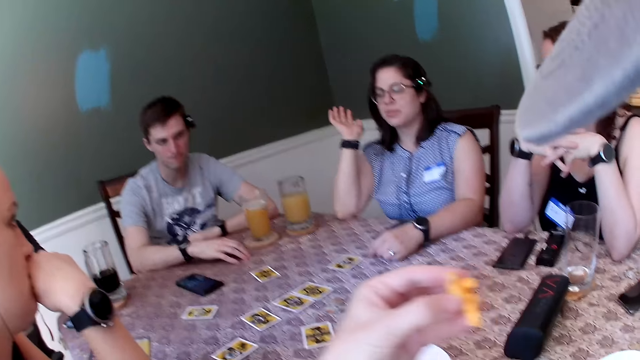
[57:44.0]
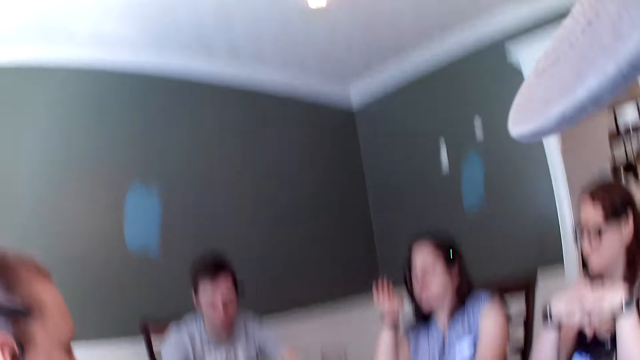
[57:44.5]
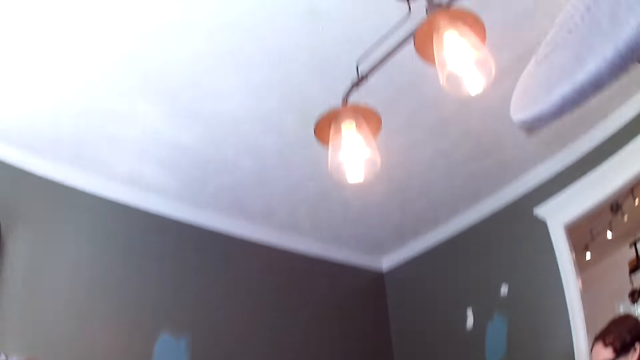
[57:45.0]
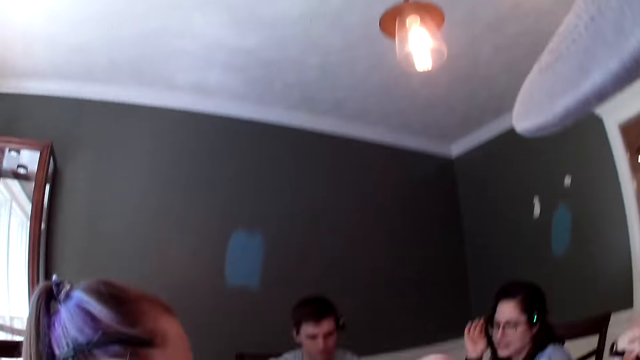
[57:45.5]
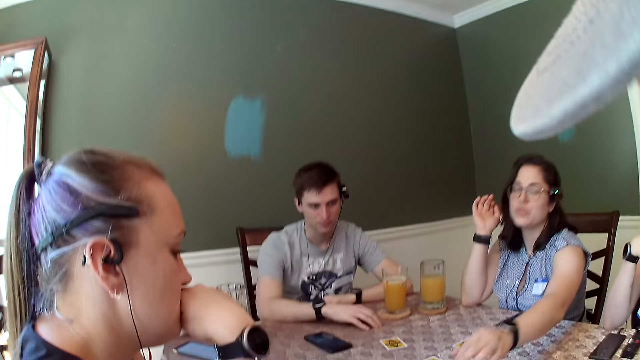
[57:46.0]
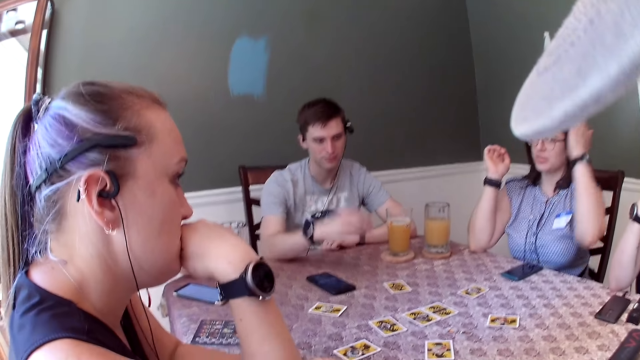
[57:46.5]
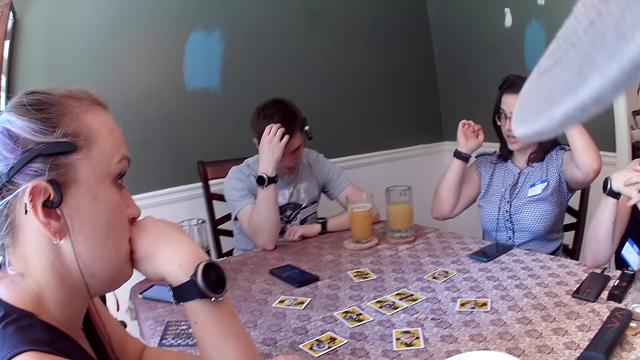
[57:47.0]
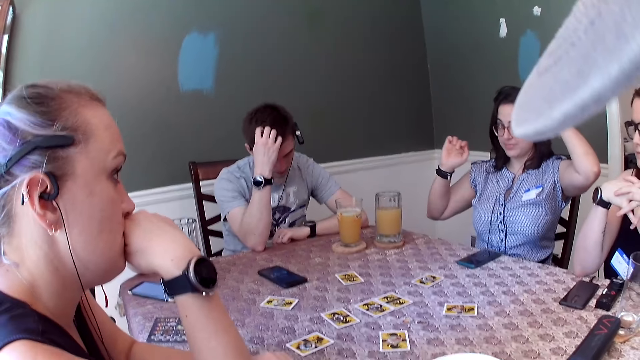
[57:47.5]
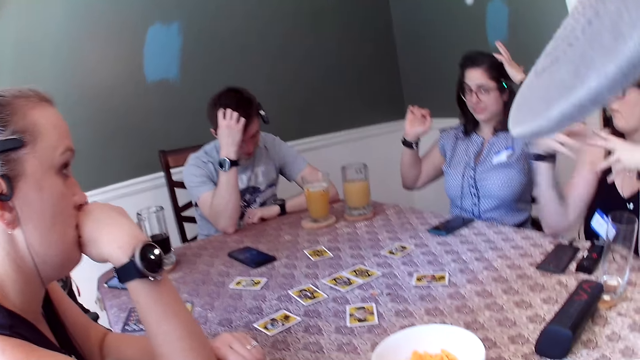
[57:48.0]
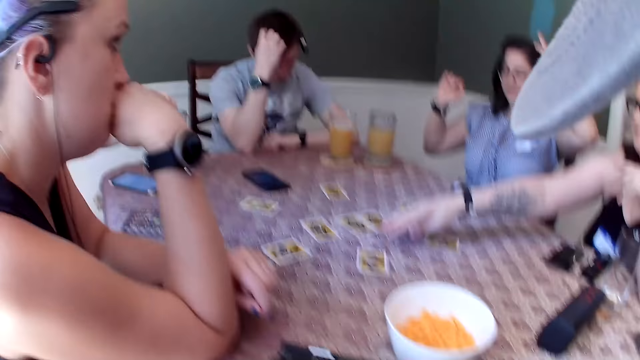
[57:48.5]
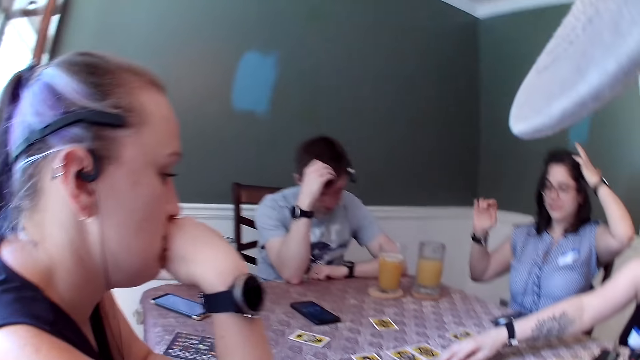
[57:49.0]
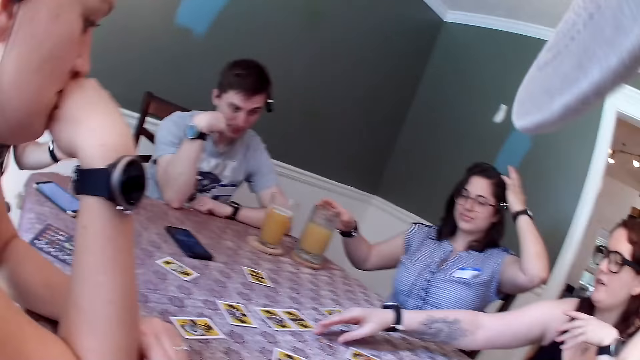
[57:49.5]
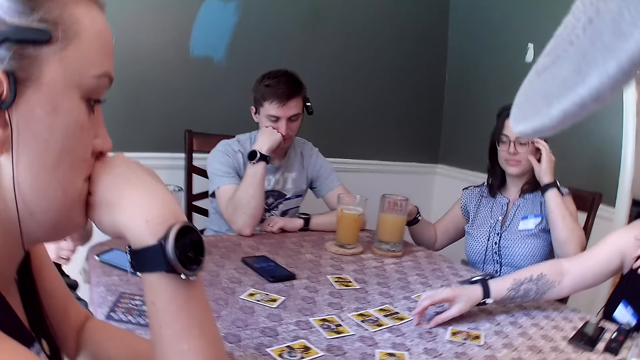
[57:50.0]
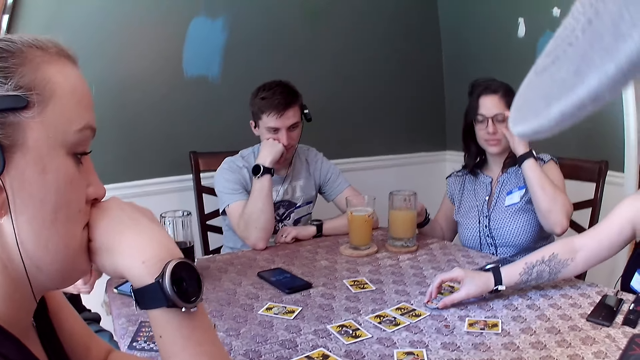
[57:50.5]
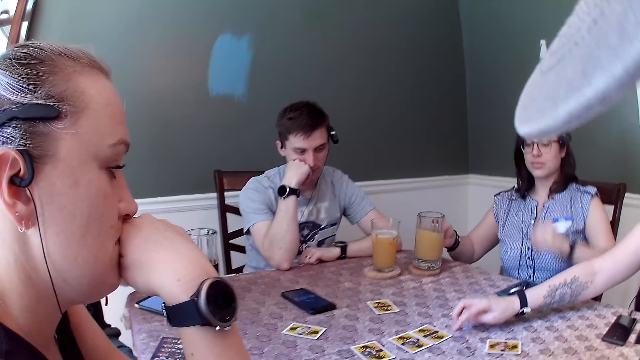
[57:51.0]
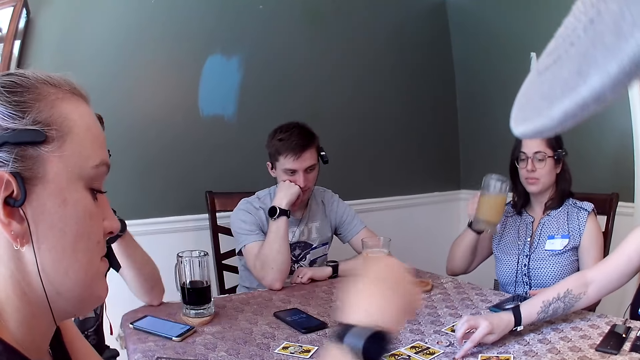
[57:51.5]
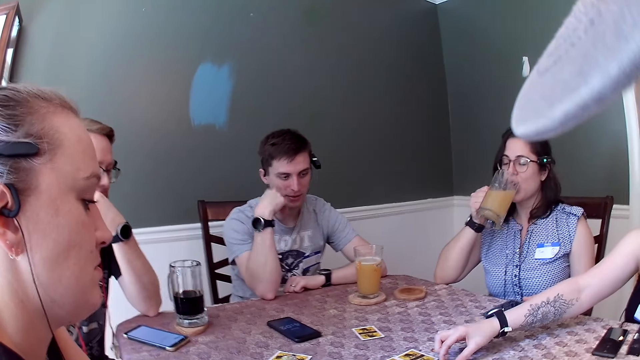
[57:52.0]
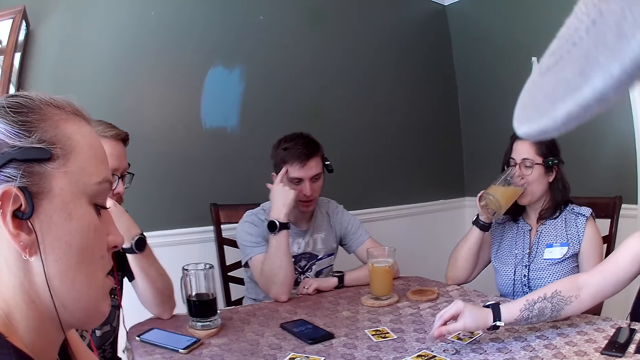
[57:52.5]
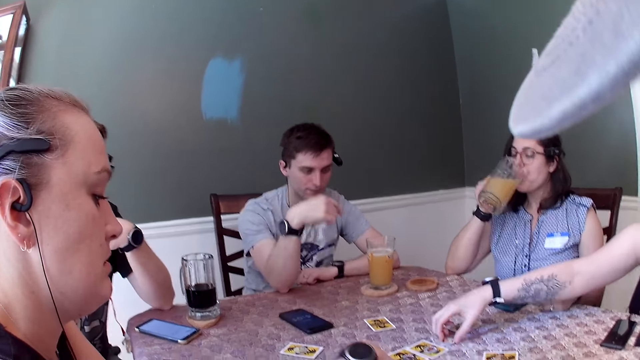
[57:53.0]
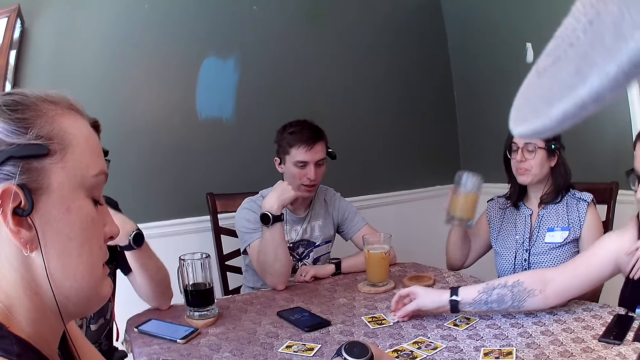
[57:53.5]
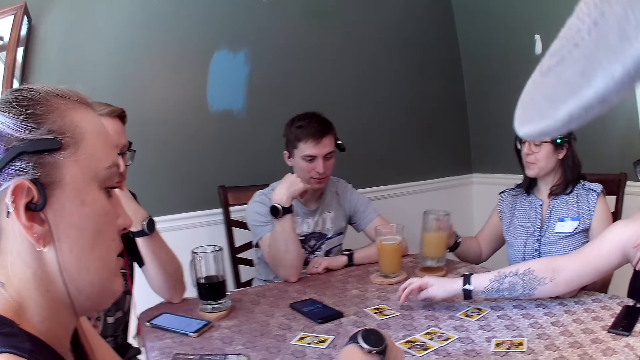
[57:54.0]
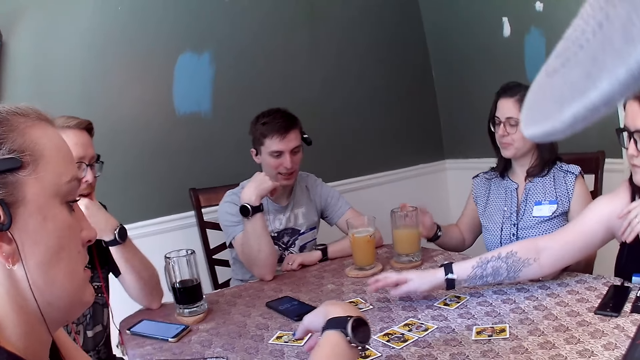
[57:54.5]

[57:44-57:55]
The camera wearer eats the cheese puffs. A woman lifts up her left hand from the table. Another woman moves some chips on the table with her right hand. The first woman holds the cup of drink with her right hand, picks up the cup with her right hand and drinks from the cup. The other woman picks up a chip from the table with her right hand and drops the chip on the table with her right hand. She picks up the chip from the table with her right hand and drops the chip on the table with her right hand.

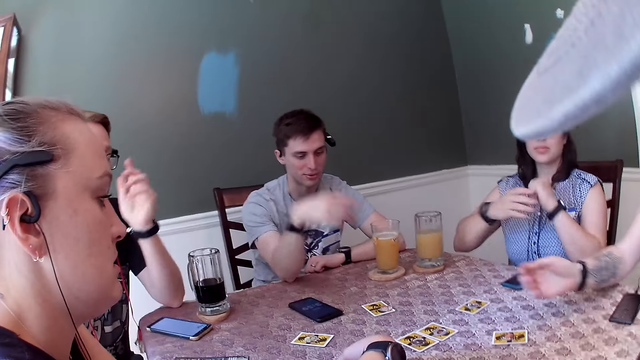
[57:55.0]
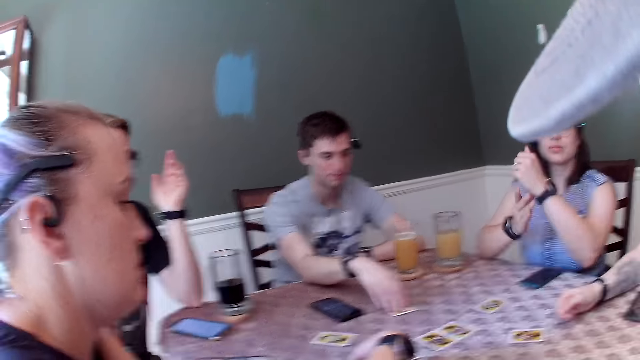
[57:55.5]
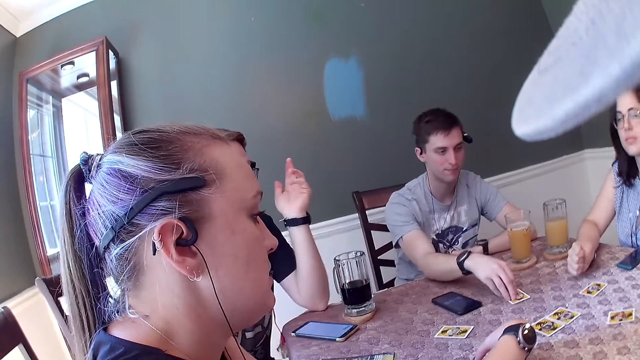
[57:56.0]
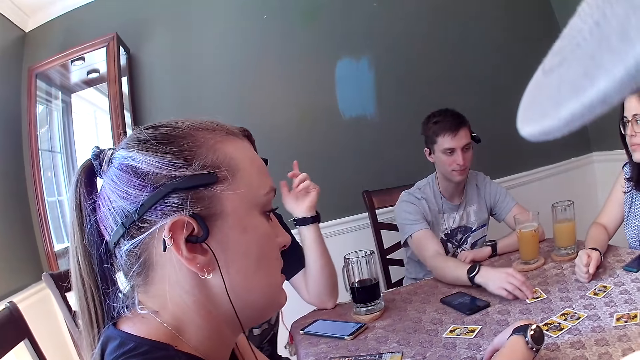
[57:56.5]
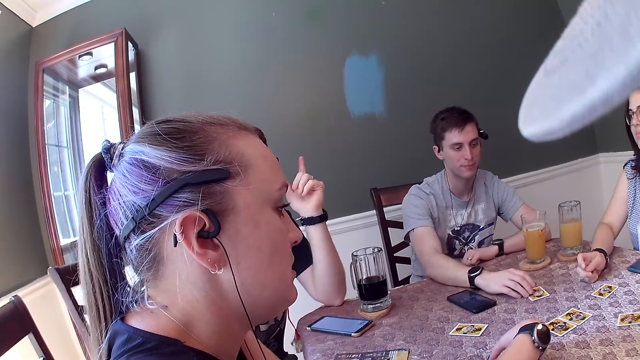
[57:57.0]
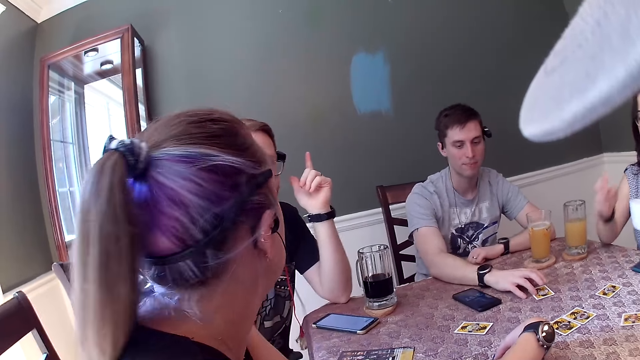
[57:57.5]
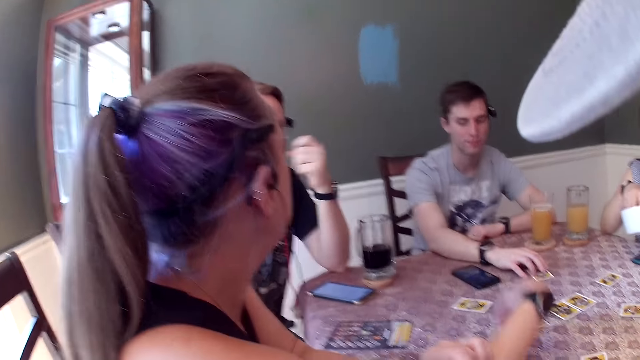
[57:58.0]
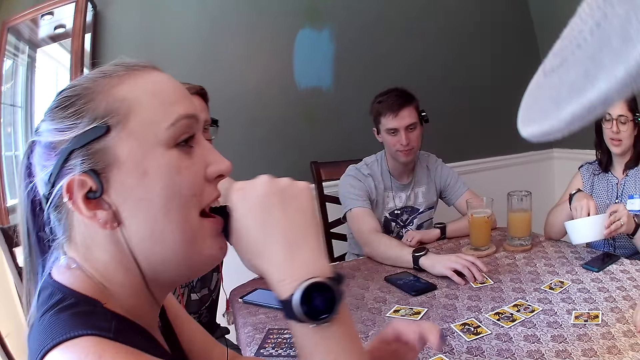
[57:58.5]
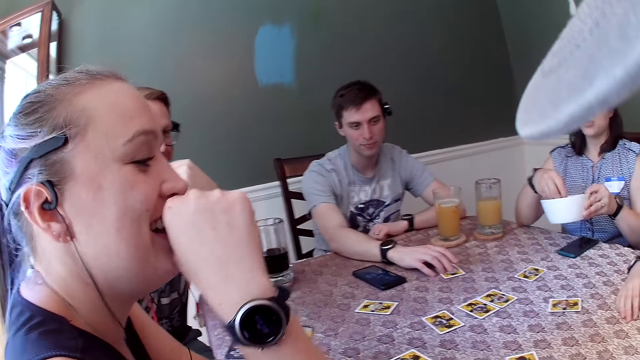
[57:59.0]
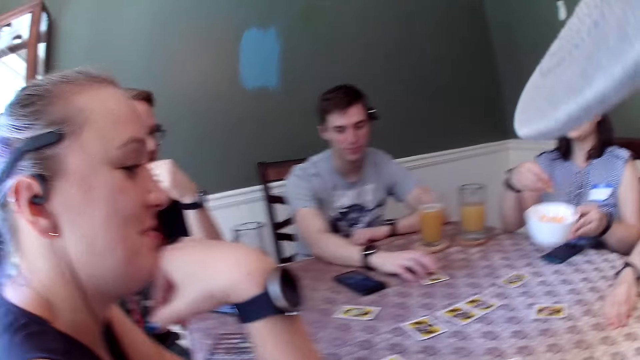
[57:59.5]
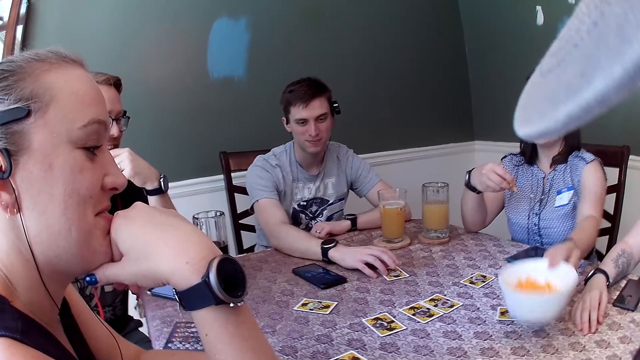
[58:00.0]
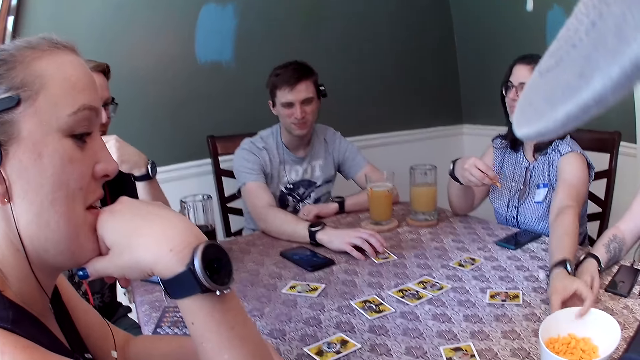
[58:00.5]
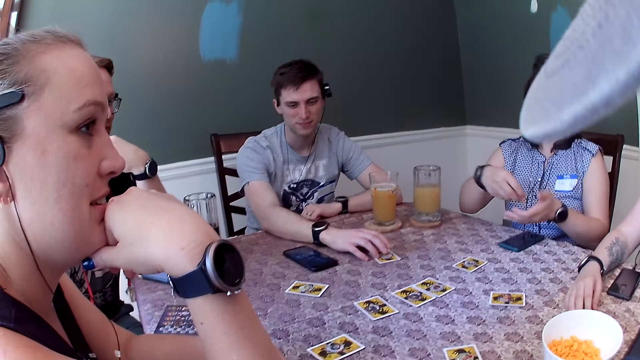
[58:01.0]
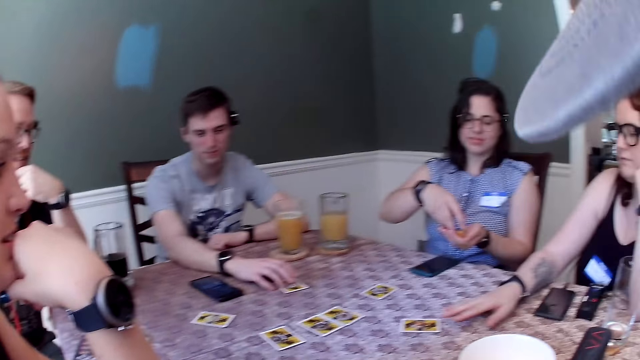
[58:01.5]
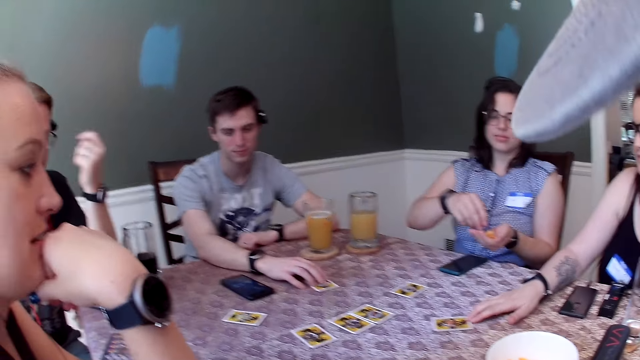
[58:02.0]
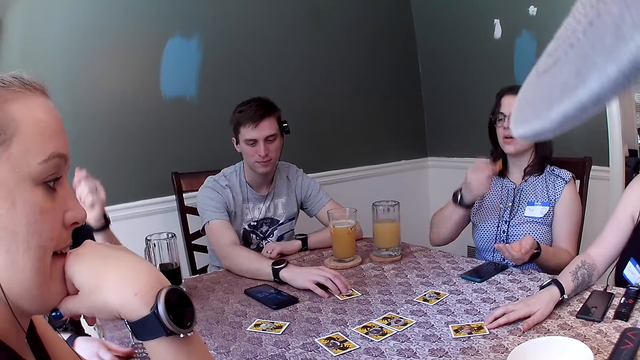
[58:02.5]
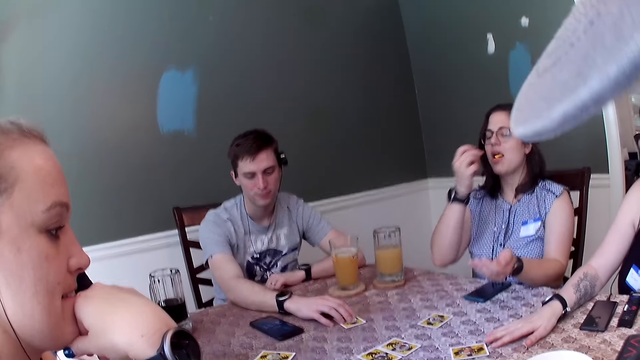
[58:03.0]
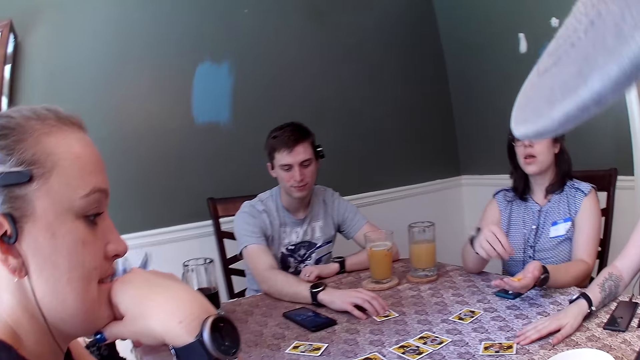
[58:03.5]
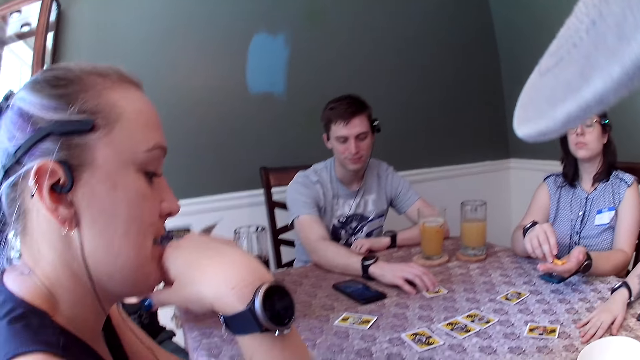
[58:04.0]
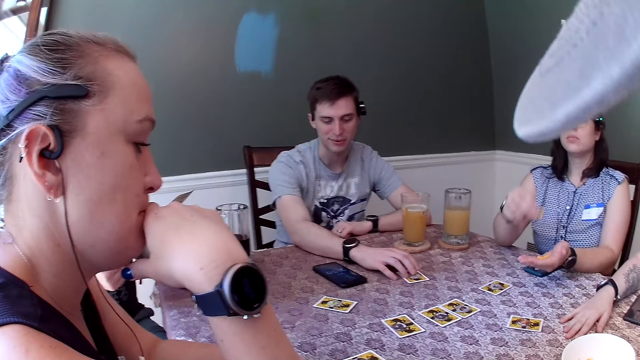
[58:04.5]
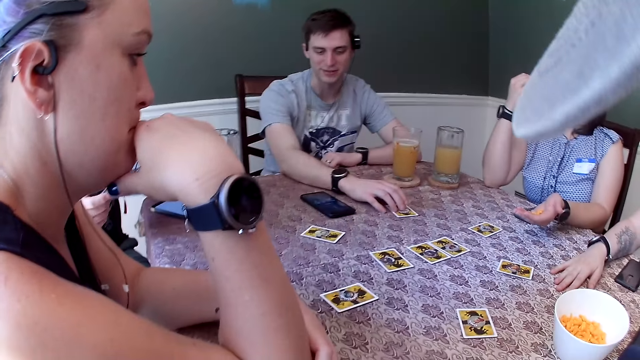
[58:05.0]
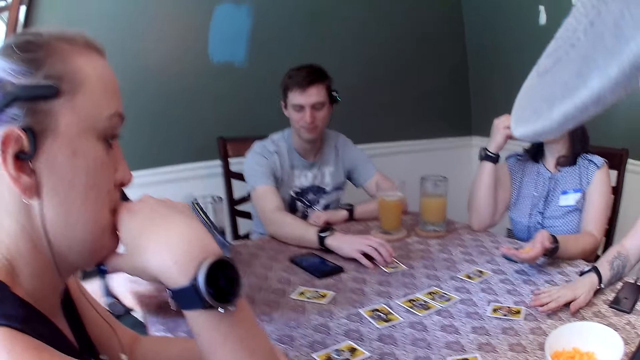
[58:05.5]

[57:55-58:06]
A man moves a card on the table with his right hand. A woman lifts up the bowl of cheese puffs from the table with her left hand, takes some cheese puffs from the bowl with her right hand, drops the bowl on the table with her left hand and puts the cheese puffs in her left hand. Another woman moves the card on the table with her right hand. The first woman eats the cheese puffs.
